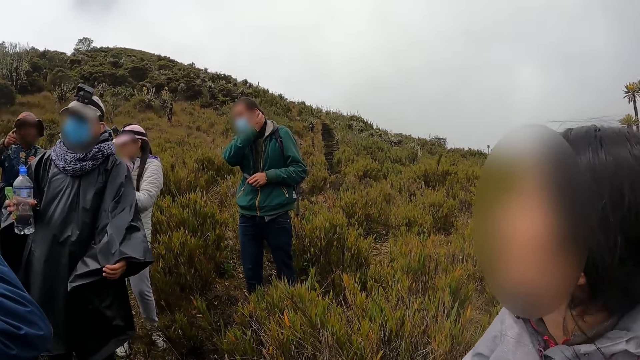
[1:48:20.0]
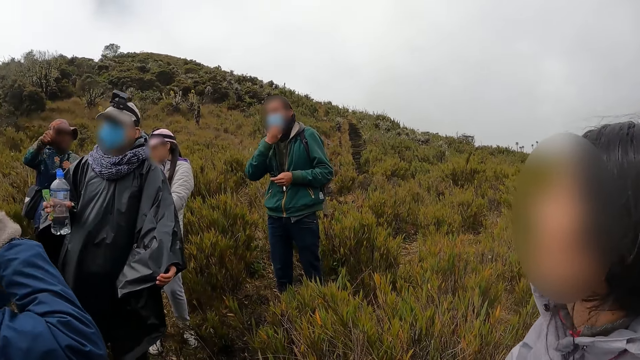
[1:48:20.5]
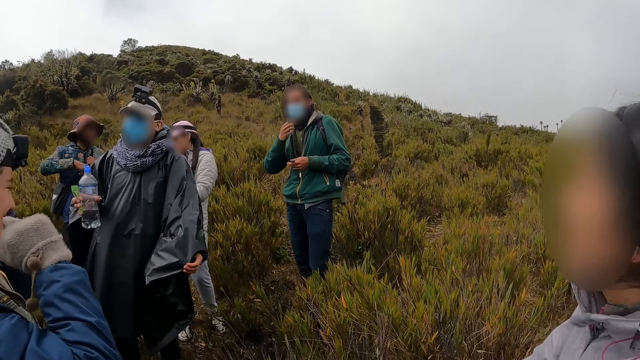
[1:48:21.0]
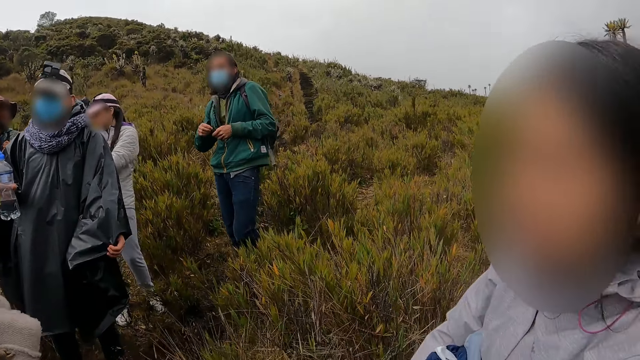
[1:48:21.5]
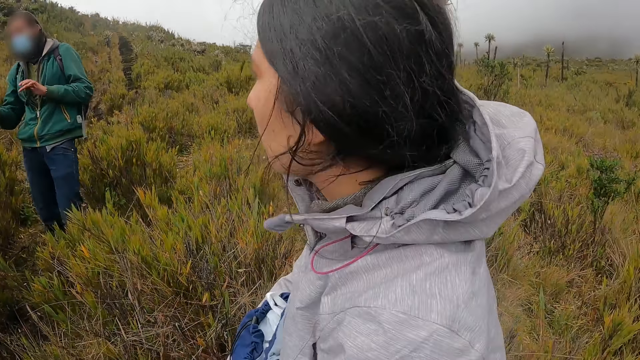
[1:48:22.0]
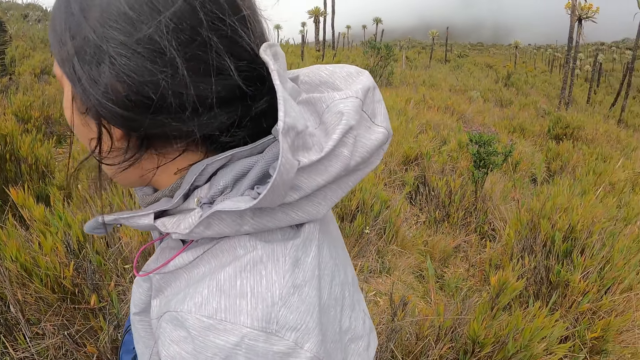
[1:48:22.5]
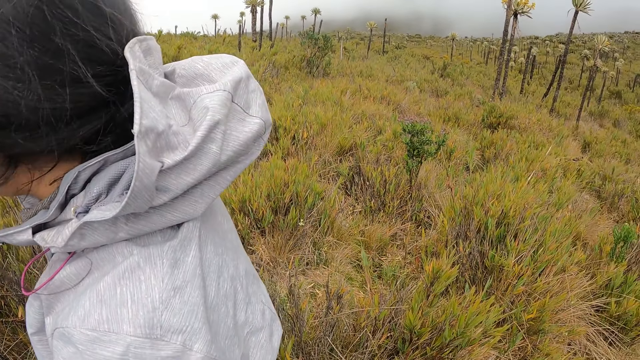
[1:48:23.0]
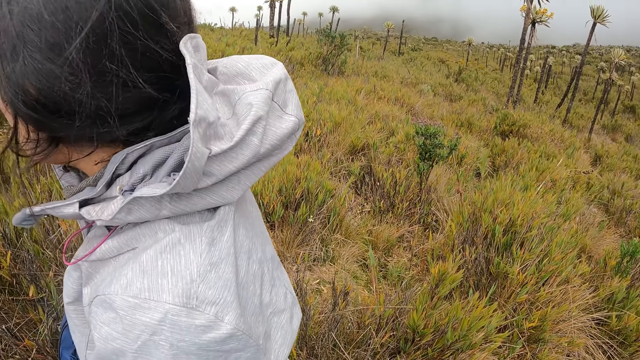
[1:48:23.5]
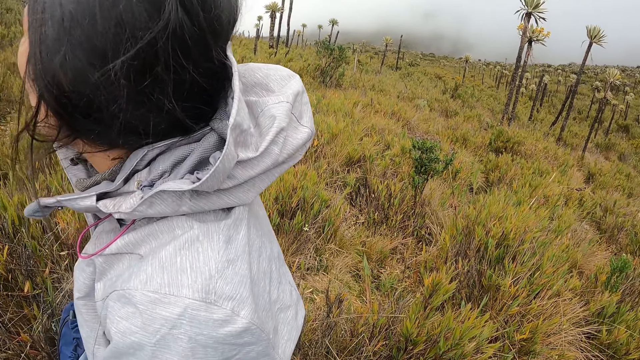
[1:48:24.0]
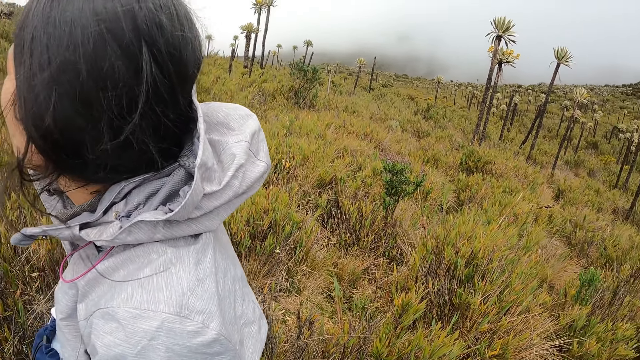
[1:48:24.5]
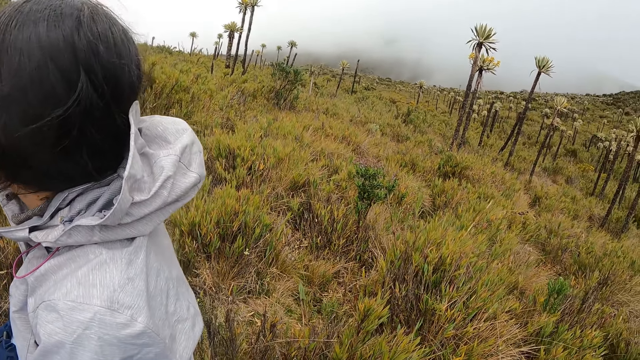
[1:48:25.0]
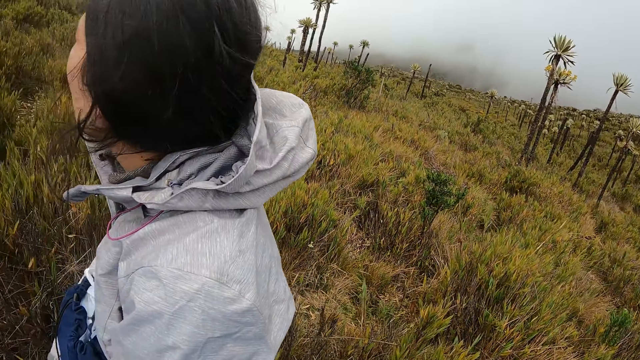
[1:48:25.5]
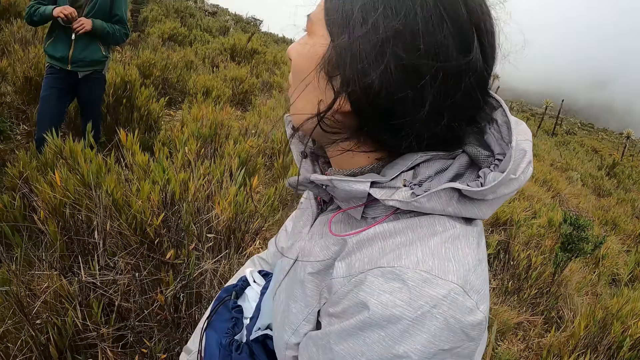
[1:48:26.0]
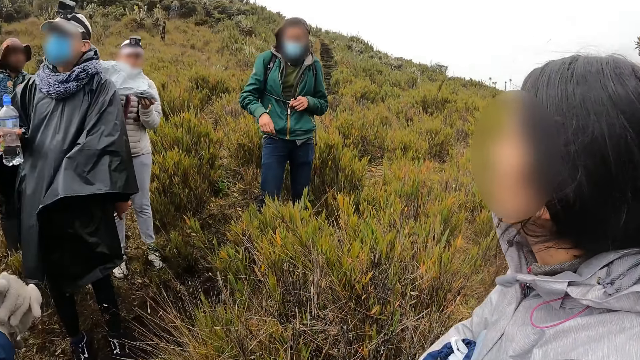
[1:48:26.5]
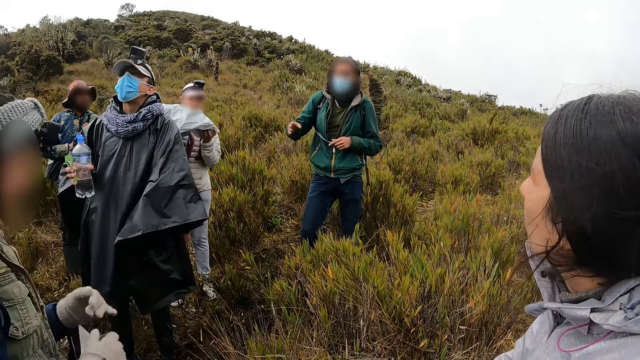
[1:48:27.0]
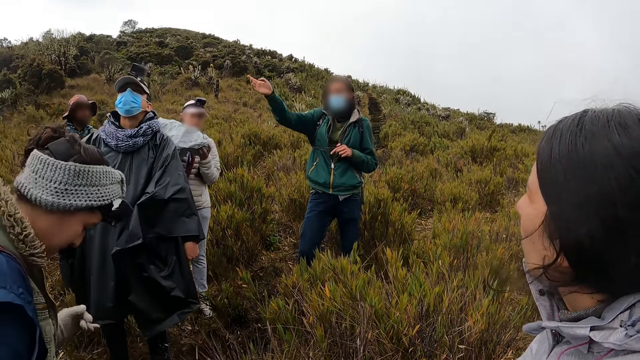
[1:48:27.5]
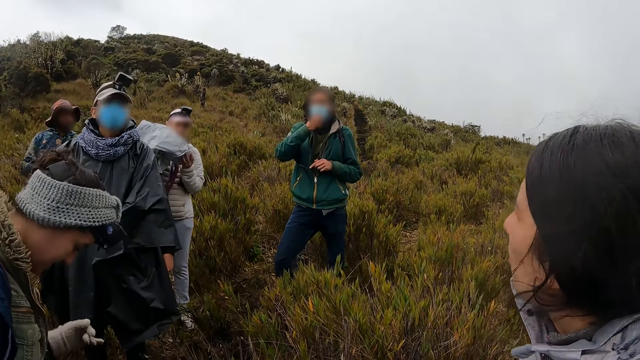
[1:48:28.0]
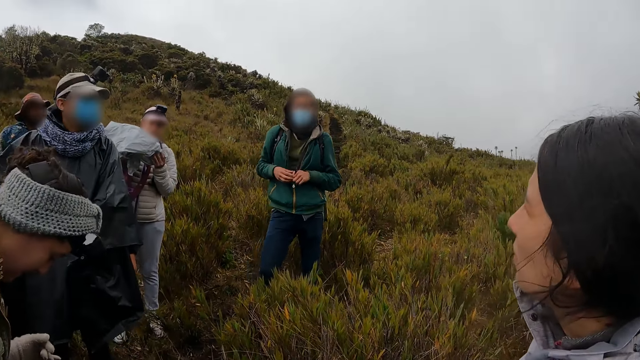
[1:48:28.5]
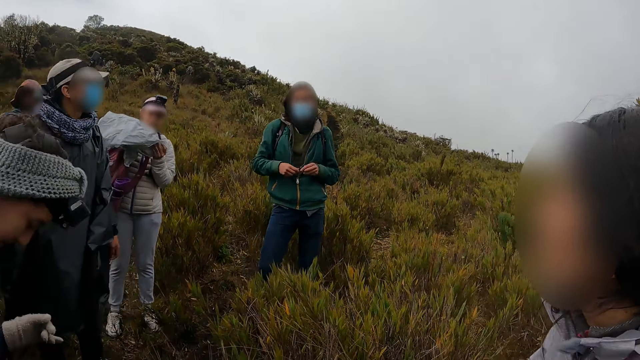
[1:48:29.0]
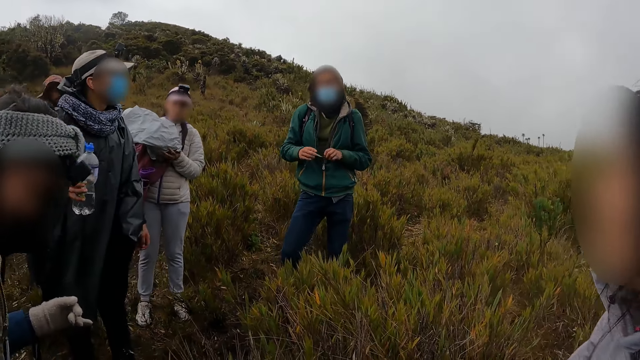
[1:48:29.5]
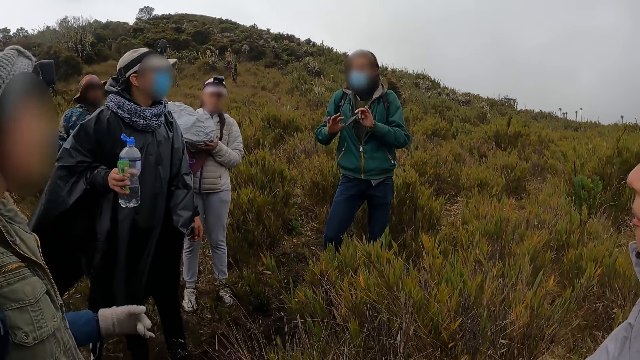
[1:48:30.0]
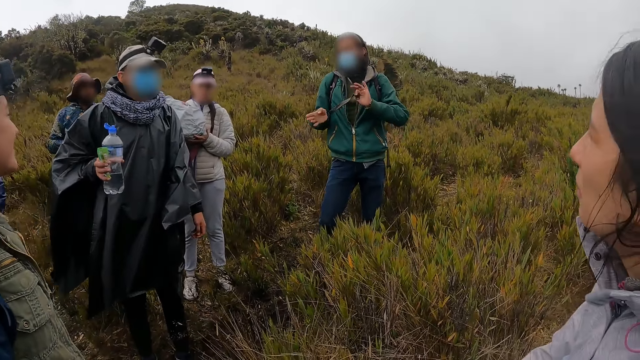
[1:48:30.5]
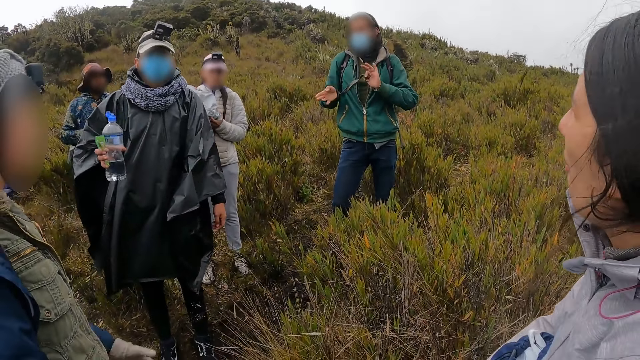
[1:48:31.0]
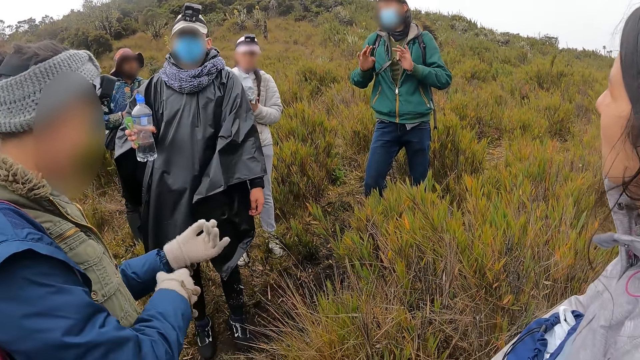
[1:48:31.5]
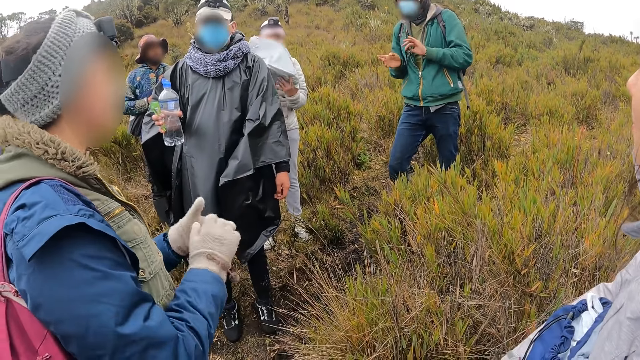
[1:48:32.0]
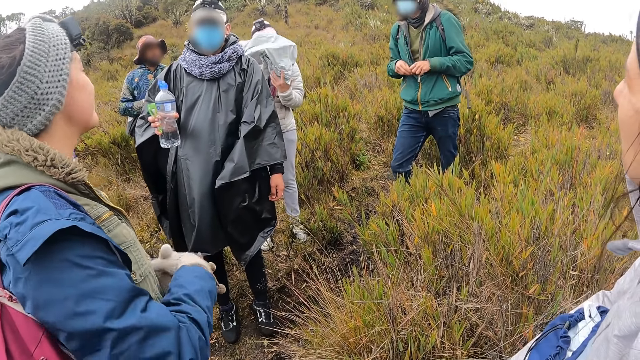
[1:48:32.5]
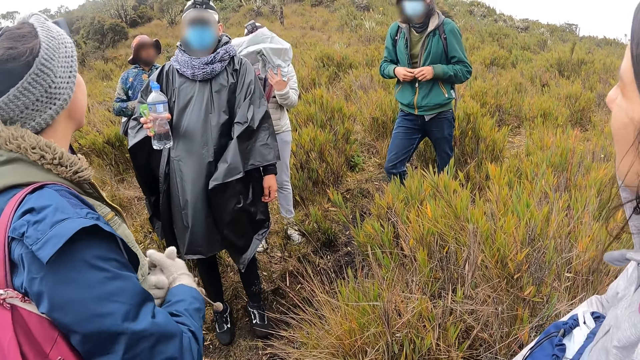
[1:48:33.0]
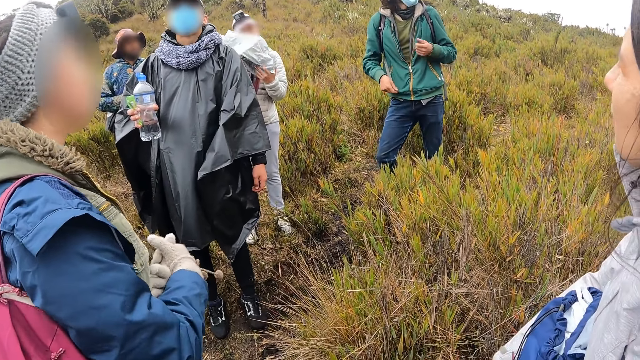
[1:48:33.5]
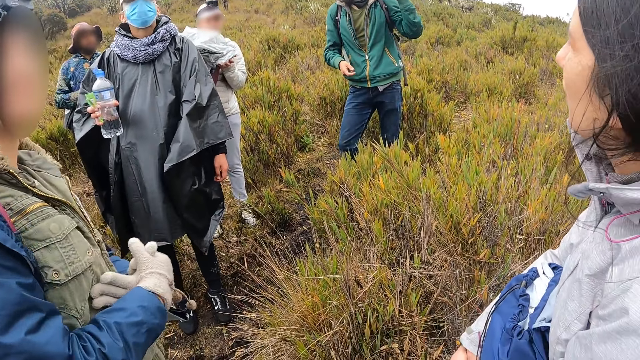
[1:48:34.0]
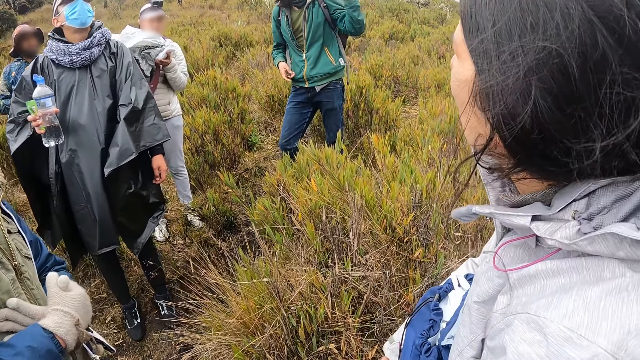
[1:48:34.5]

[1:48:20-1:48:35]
The man touches his hair with his right hand. The woman interacts with a group of people. Another man touches a hat on his head with his right hand. The first man adjusts a mask on his face with his right hand. The camera wearer looks around. The first man makes gestures with his right hand. Another woman unfolds an umbrella with her hands. The first man touches the mask on his face with his right hand. A third woman touches a rope in her left hand with her right hand.

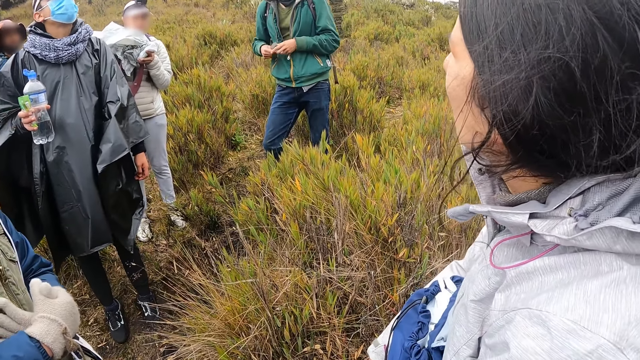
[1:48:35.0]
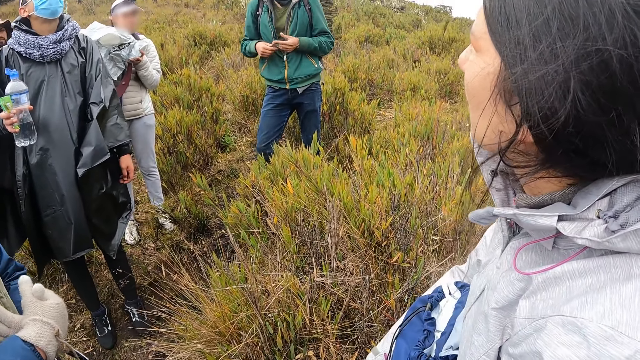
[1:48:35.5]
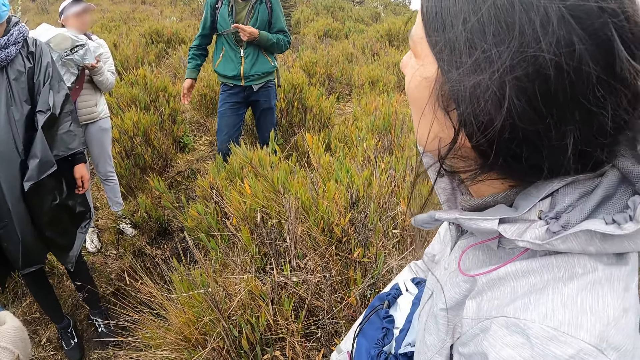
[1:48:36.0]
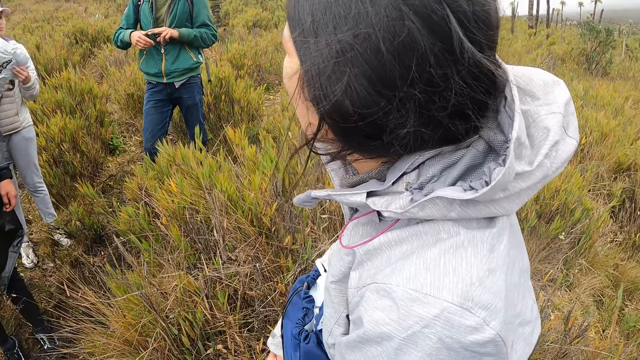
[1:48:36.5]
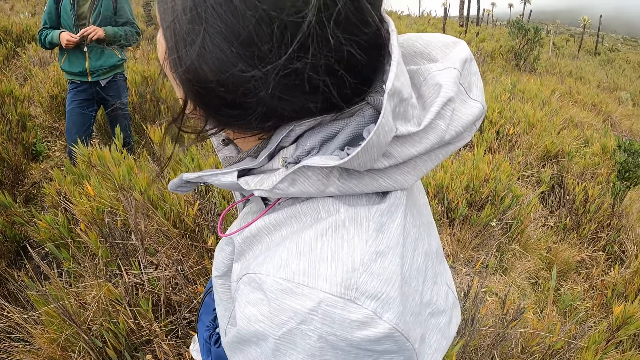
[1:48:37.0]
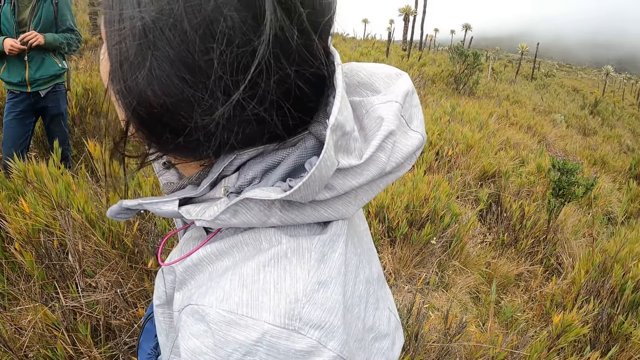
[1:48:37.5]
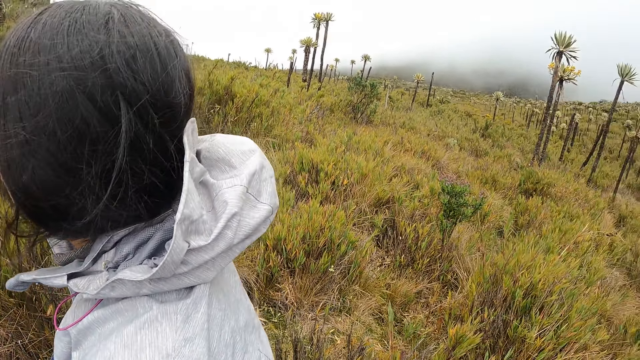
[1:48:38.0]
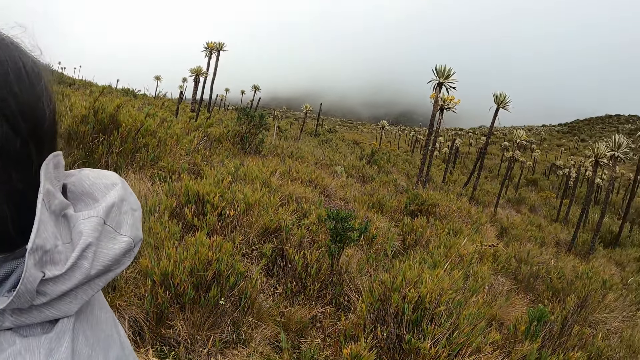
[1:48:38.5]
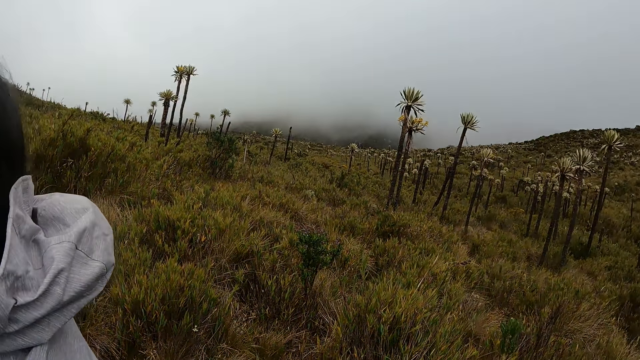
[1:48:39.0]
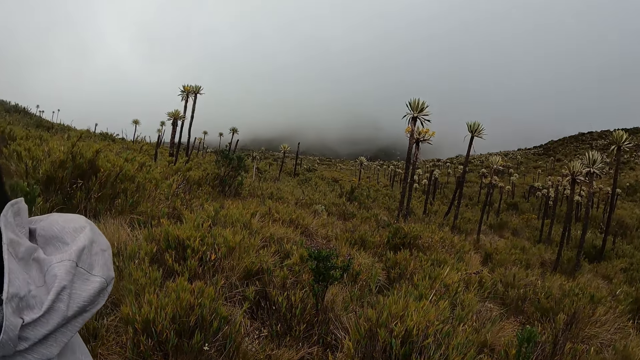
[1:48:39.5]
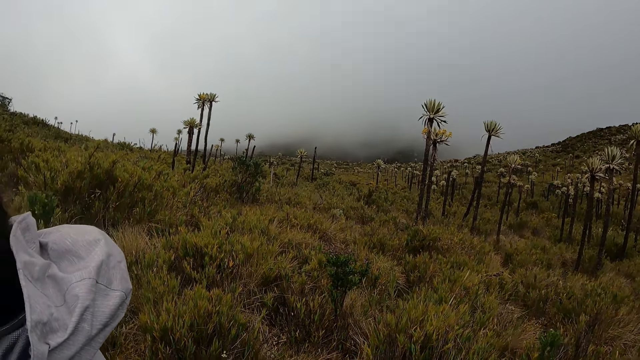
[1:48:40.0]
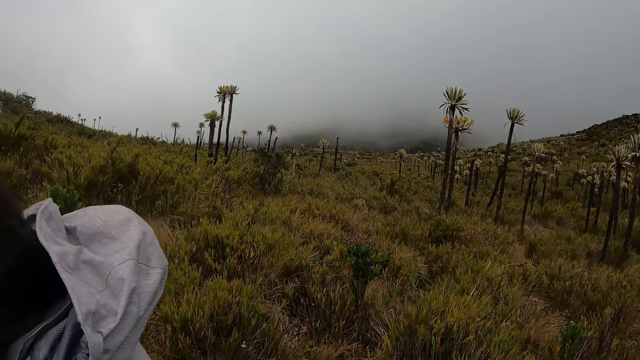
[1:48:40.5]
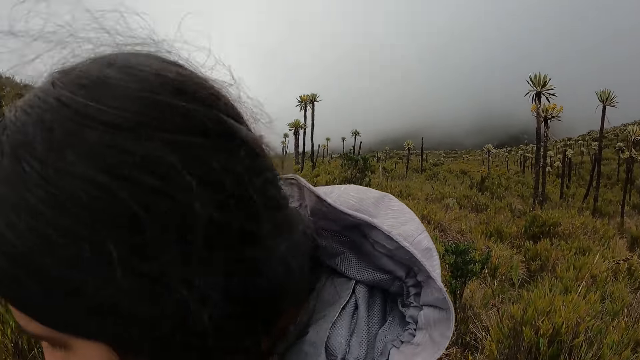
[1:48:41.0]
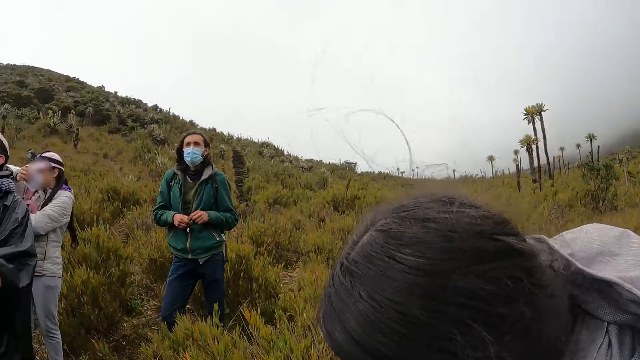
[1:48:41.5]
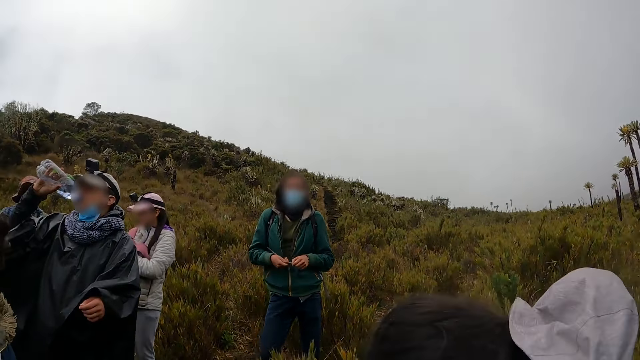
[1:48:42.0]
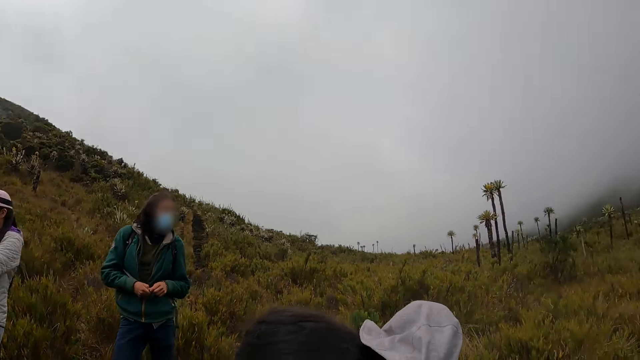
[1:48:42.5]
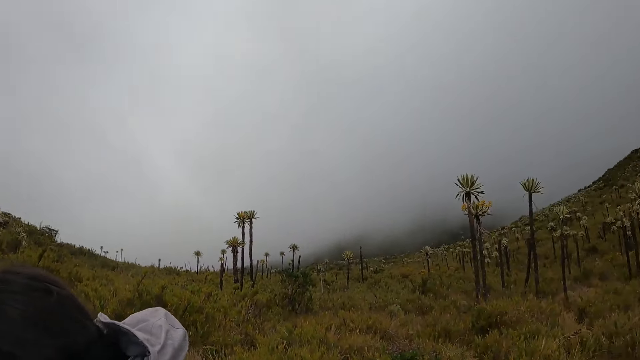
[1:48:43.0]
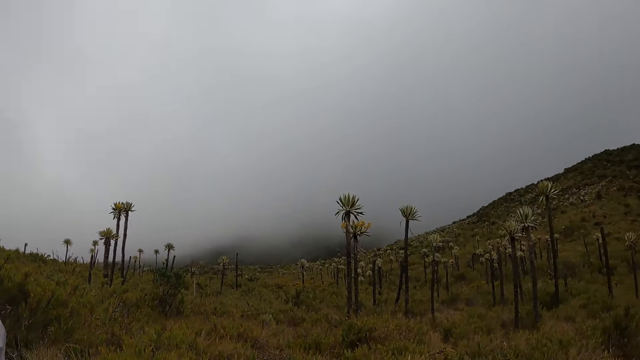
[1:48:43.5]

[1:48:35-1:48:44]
A man drinks from the bottle of water in his right hand.
